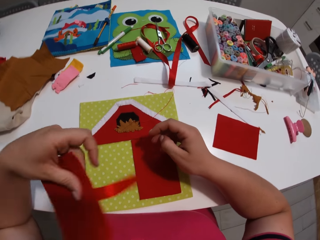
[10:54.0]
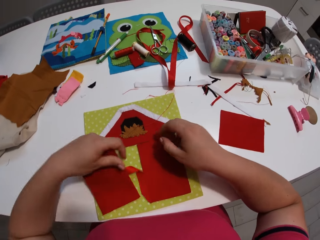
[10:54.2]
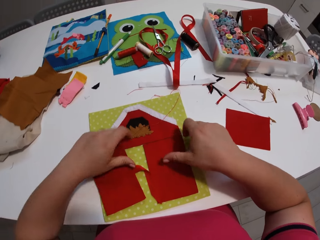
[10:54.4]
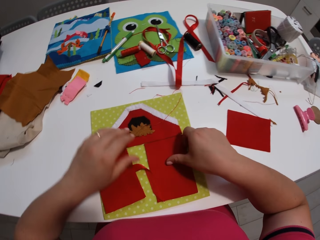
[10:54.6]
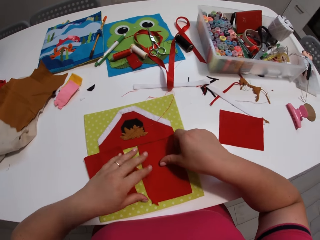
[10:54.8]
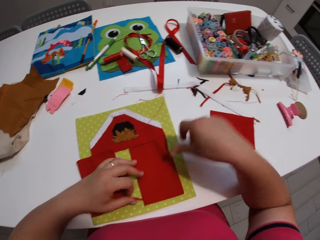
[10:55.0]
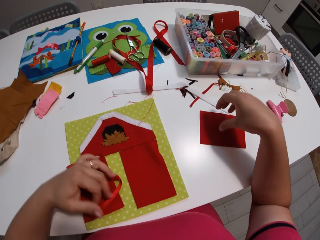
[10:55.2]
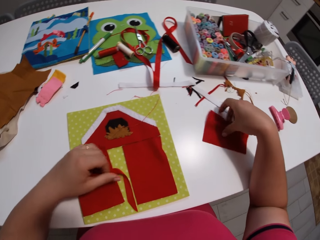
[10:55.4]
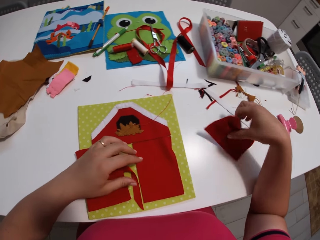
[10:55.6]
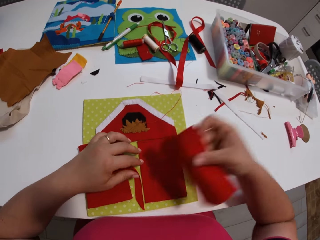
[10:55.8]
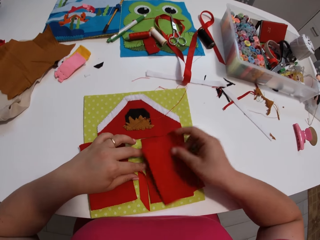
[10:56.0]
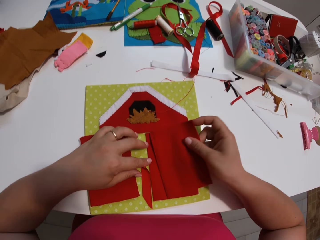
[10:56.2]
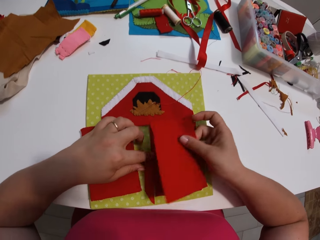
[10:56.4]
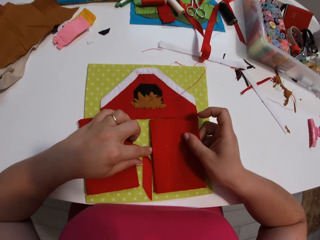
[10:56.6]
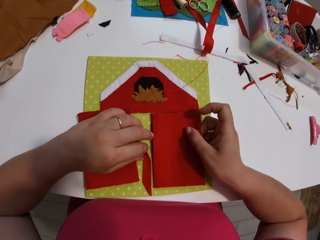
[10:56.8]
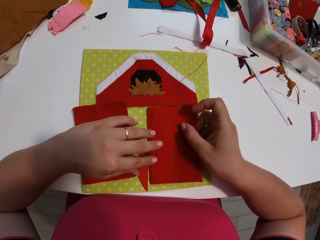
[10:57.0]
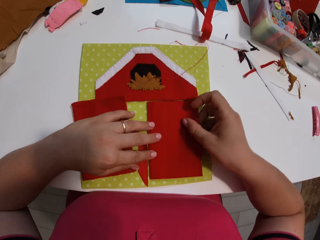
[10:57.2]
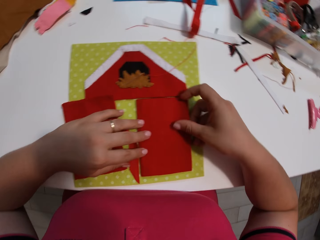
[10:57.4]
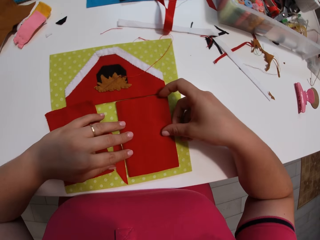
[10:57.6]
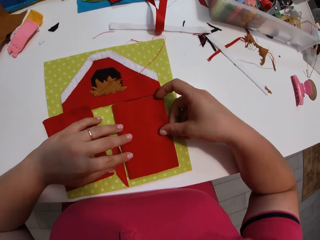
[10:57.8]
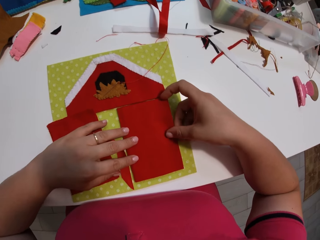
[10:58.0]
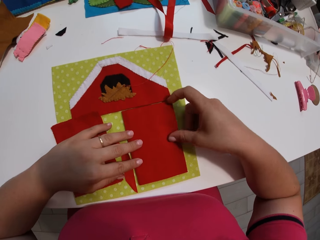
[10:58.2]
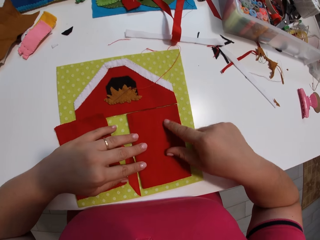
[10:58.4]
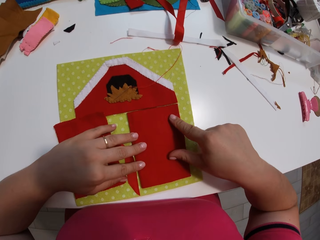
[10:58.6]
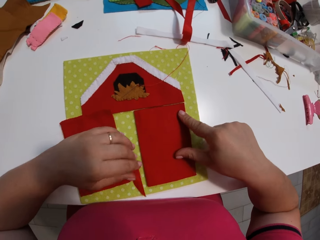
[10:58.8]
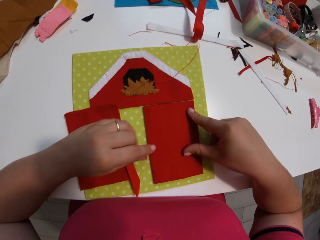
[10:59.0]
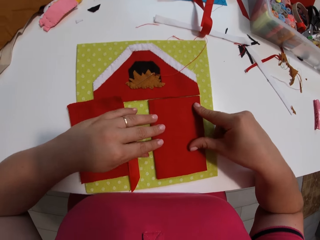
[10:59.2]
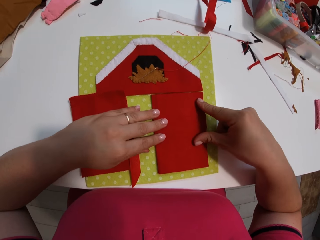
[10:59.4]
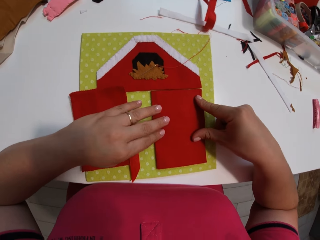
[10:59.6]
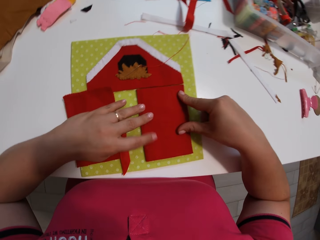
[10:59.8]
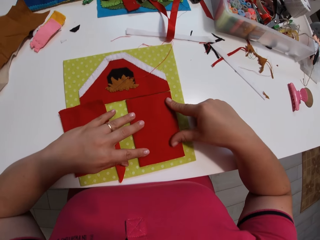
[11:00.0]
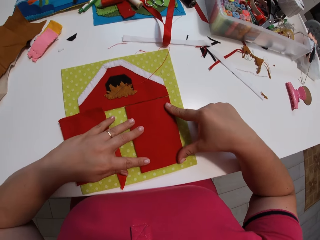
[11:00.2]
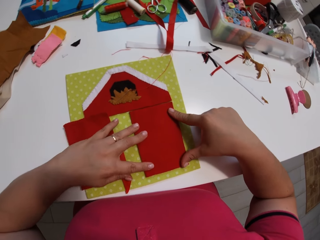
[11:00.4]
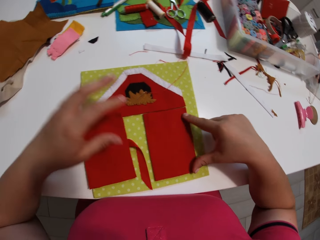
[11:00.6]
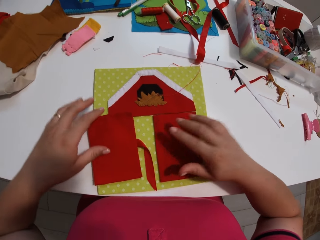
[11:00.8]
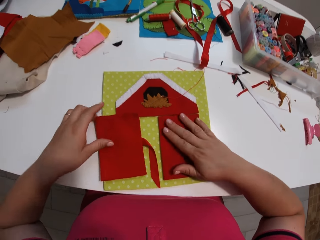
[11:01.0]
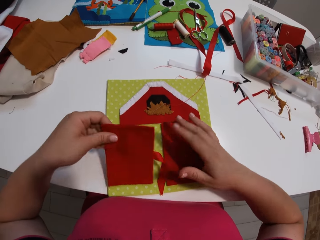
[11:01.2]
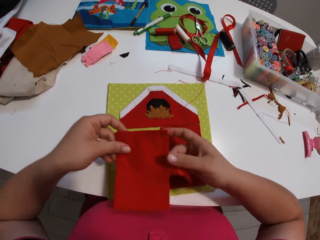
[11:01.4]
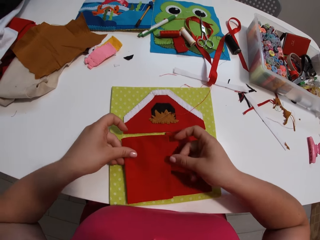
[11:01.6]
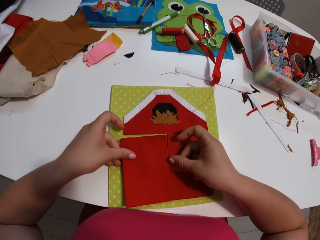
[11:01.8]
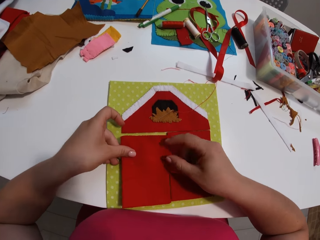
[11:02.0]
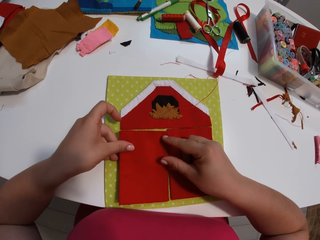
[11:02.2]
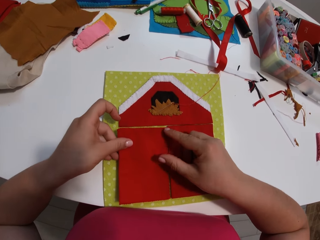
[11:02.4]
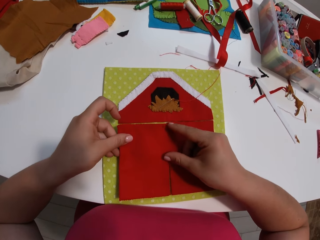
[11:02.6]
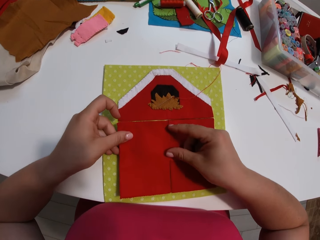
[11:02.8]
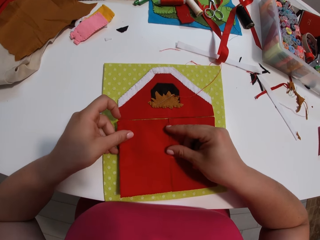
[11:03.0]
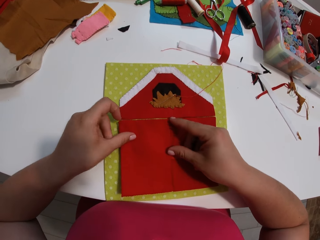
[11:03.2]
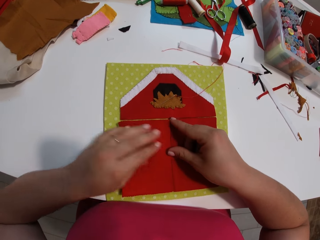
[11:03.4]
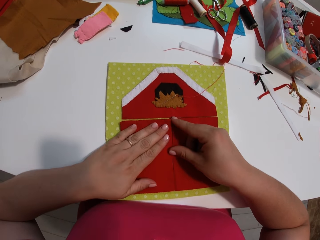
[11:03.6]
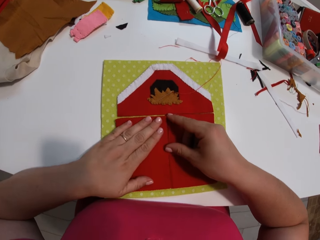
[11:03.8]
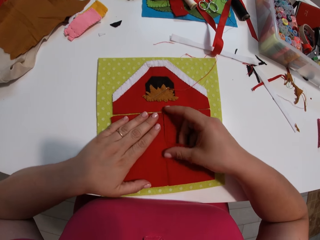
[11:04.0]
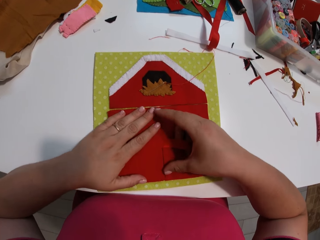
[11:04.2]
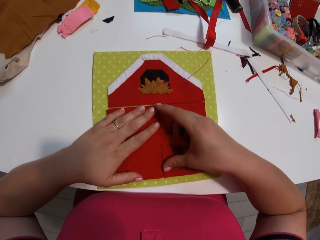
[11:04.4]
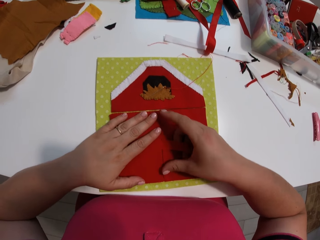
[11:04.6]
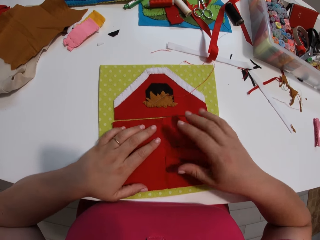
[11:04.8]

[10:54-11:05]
The camera wearer puts fabric on a hand craft. They pick a new piece of cloth and place the piece of cloth on the table. They put the fabric on the hand craft.

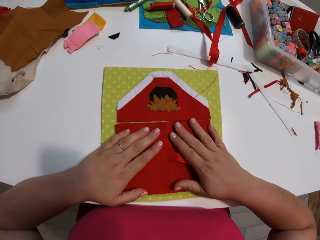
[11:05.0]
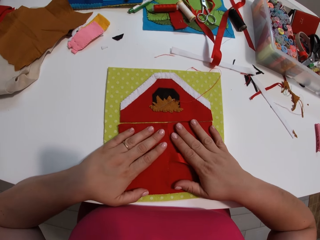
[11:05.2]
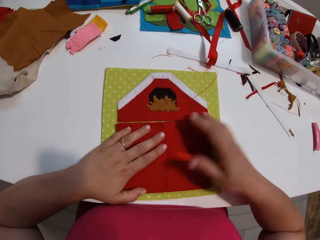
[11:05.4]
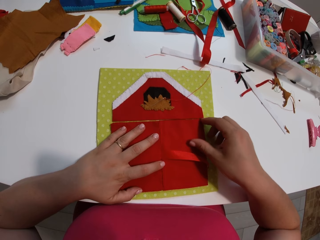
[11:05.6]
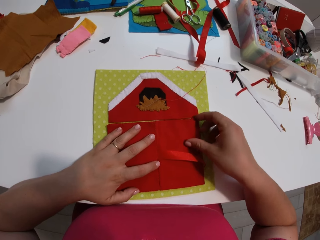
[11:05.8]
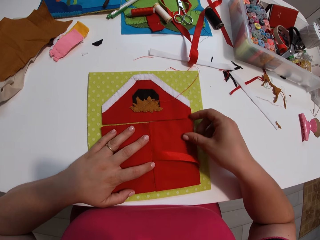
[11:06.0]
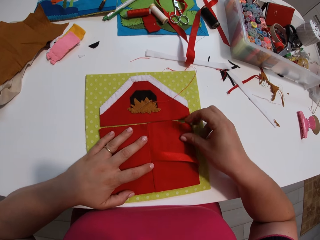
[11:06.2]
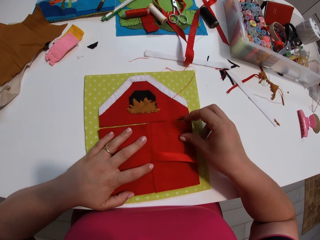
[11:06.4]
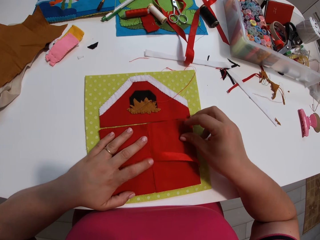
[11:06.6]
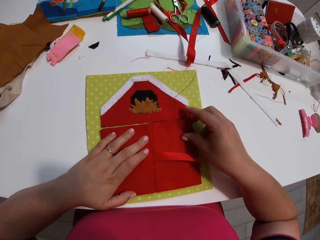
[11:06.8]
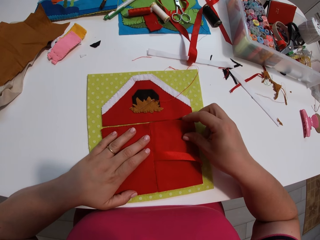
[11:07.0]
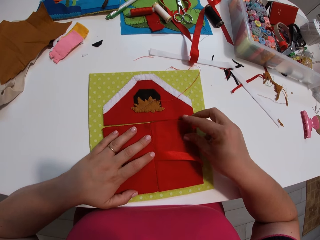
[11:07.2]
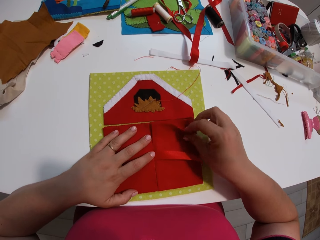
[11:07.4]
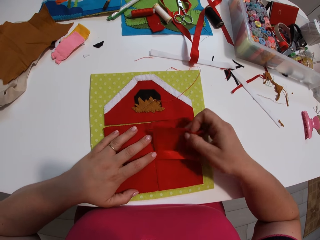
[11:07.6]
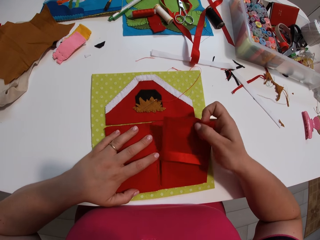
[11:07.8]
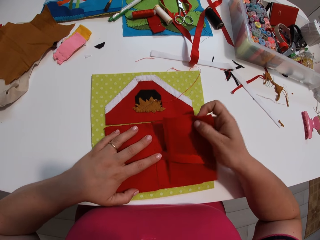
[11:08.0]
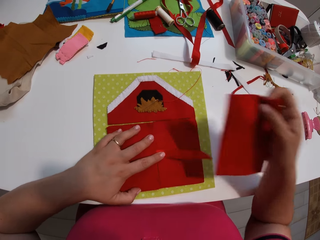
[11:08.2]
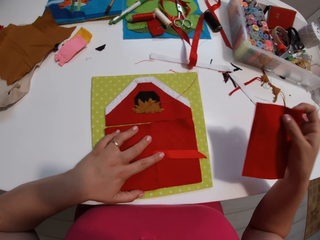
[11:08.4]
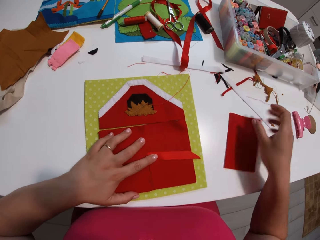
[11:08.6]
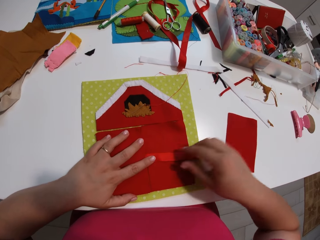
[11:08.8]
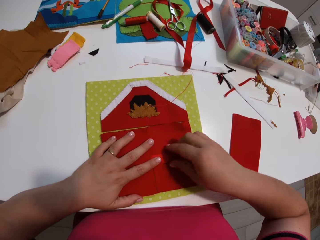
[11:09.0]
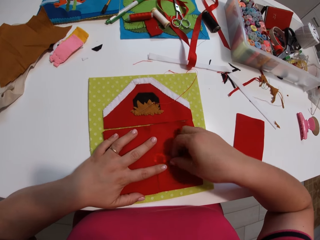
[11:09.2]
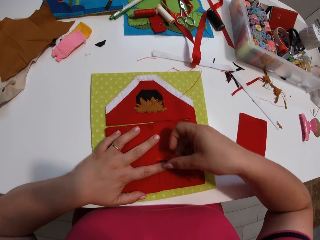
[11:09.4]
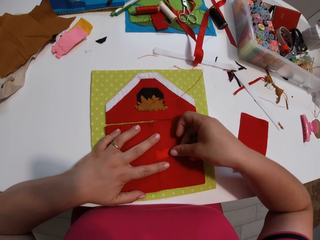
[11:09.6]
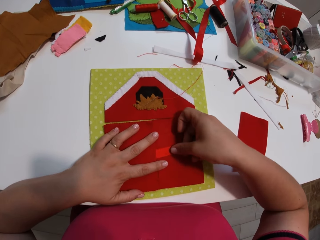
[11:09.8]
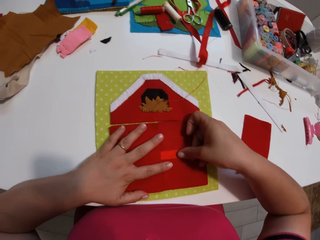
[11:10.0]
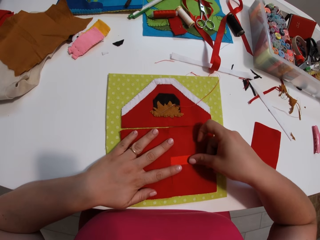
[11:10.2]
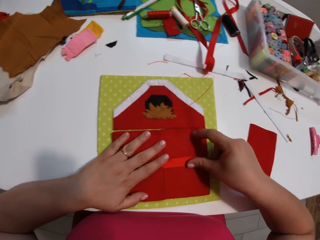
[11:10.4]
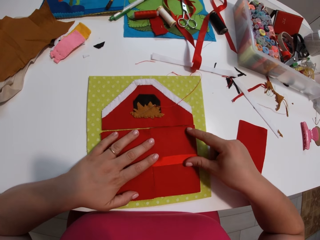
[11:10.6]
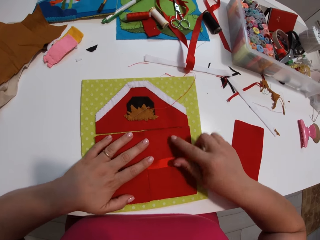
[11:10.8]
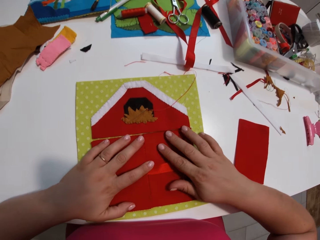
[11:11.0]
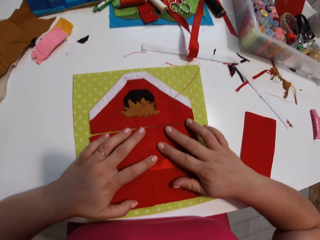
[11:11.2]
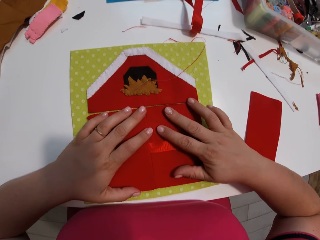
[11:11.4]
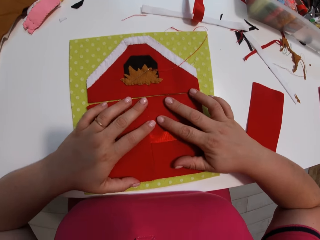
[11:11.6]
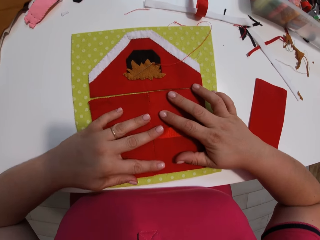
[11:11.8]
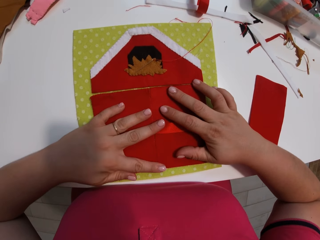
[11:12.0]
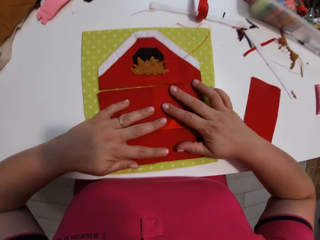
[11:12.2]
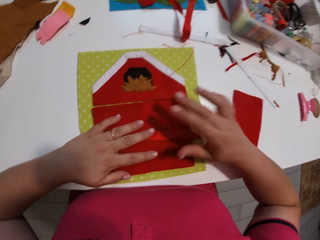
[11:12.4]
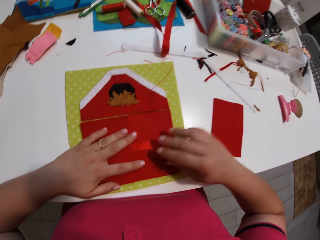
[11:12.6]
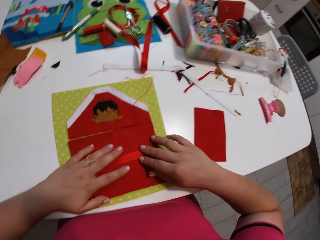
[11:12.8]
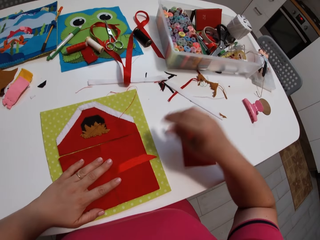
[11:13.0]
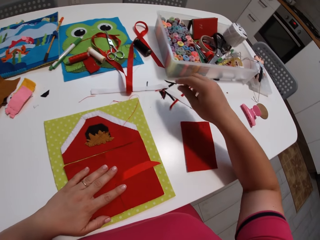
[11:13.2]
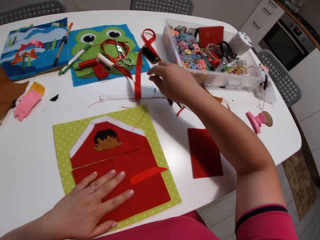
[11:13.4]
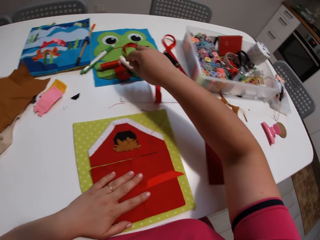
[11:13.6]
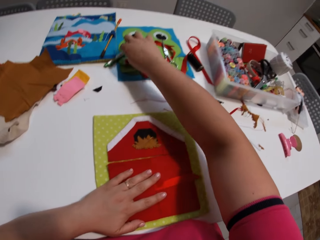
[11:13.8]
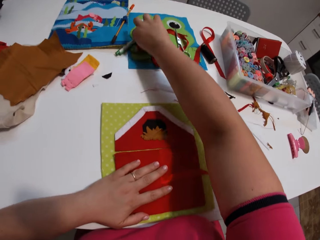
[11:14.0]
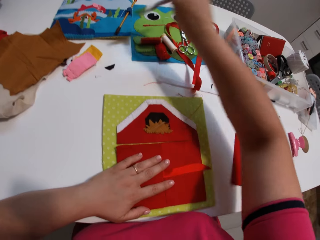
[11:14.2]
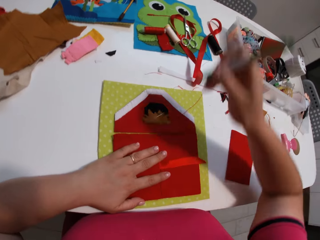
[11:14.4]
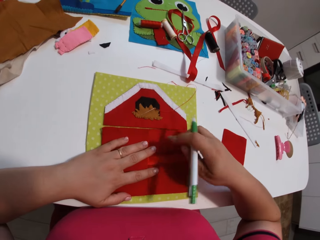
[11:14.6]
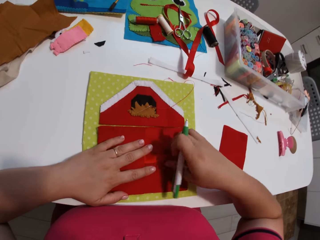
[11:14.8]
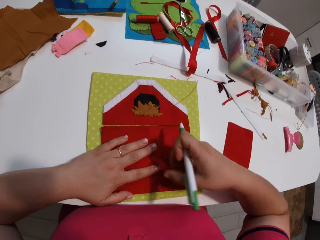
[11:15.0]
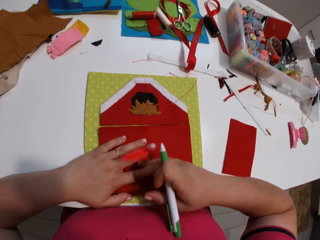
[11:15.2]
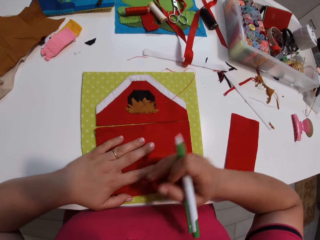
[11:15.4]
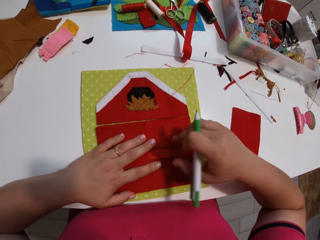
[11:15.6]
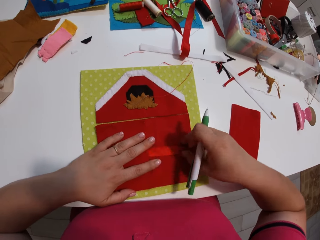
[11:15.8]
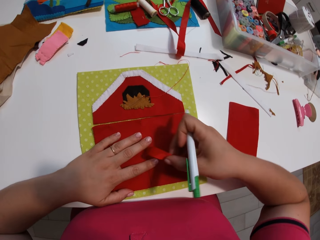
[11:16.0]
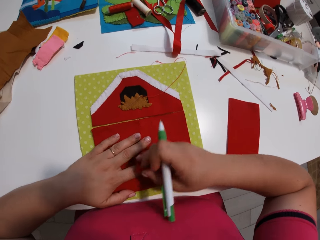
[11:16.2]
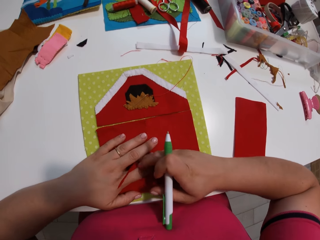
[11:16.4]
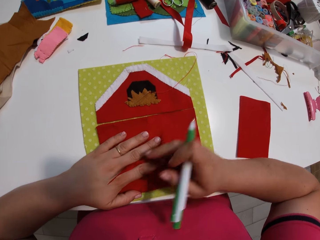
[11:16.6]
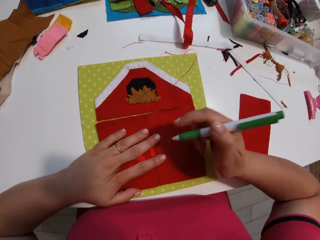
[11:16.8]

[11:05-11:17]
The camera wearer picks a new piece of cloth. They remove the fabric, place the piece of cloth on the table, and straighten an extension of the cloth. They pick a biro pen.
